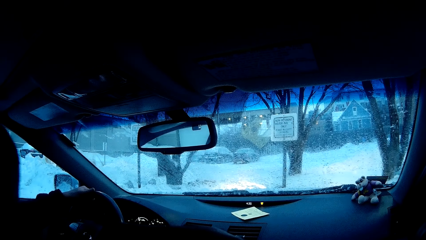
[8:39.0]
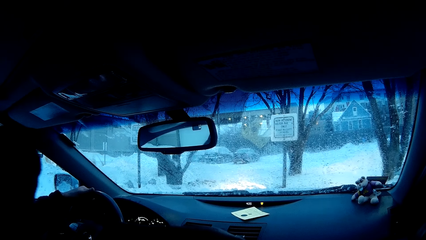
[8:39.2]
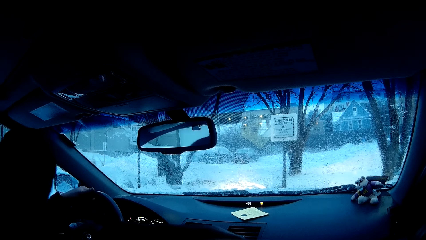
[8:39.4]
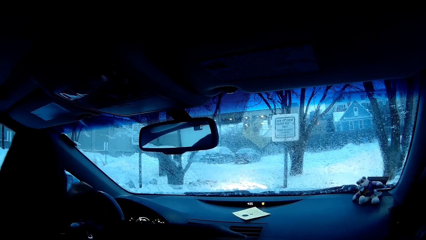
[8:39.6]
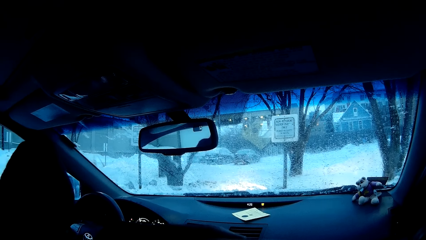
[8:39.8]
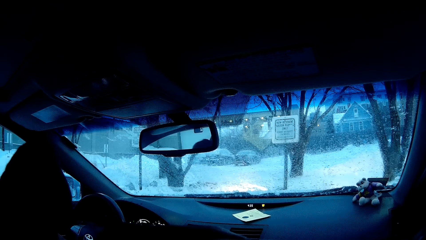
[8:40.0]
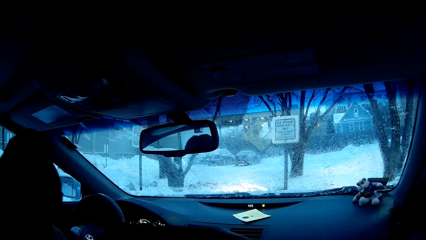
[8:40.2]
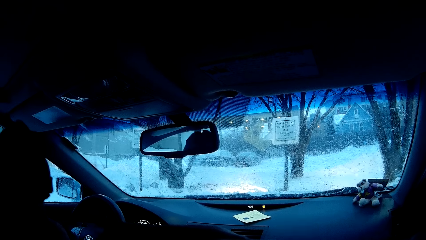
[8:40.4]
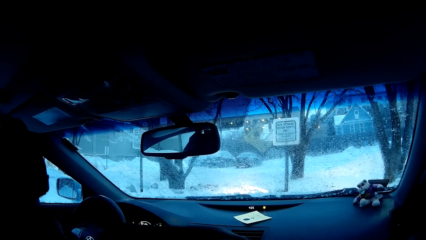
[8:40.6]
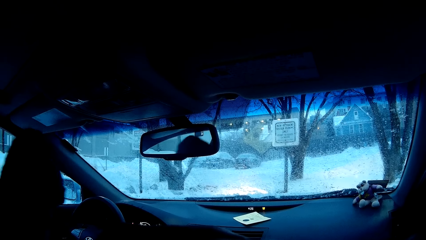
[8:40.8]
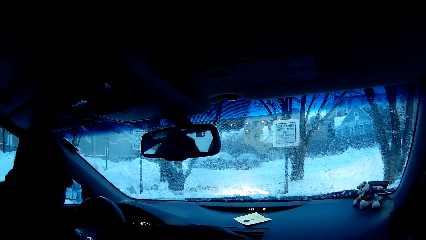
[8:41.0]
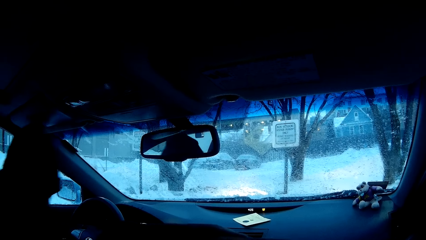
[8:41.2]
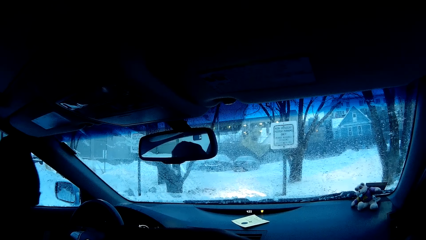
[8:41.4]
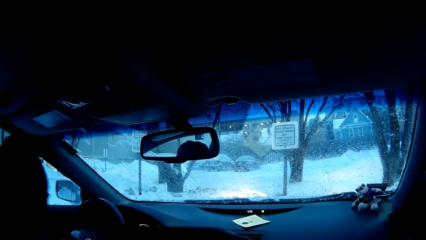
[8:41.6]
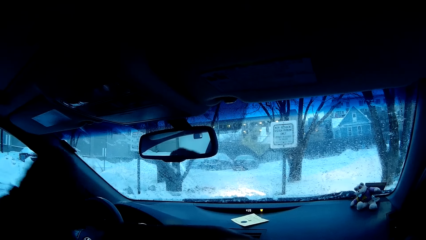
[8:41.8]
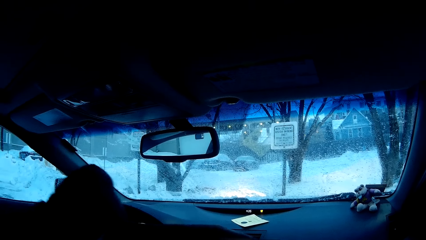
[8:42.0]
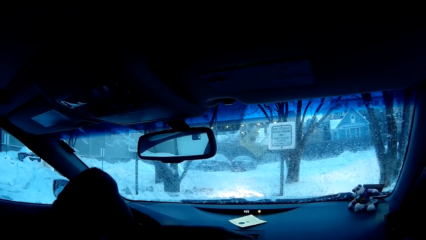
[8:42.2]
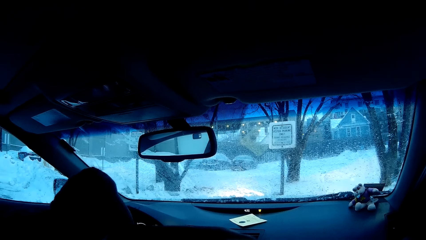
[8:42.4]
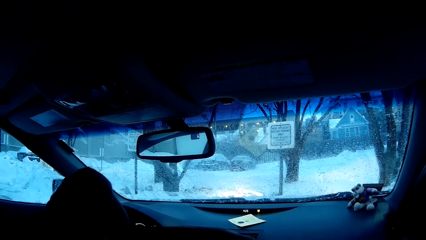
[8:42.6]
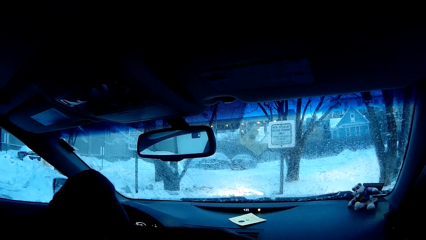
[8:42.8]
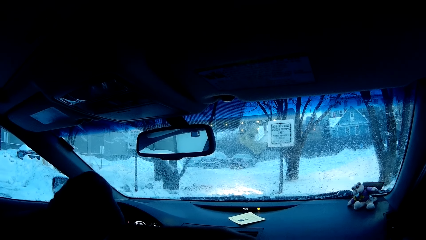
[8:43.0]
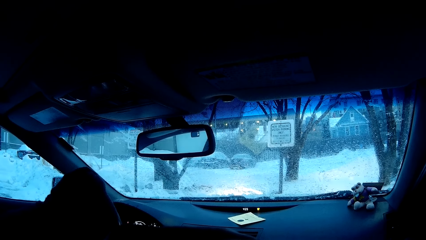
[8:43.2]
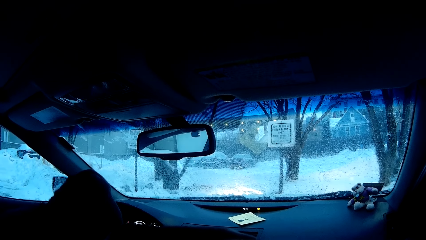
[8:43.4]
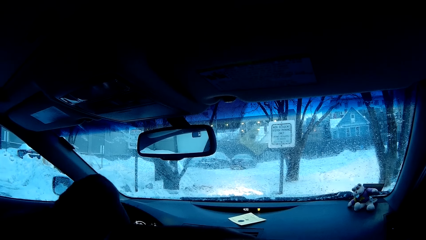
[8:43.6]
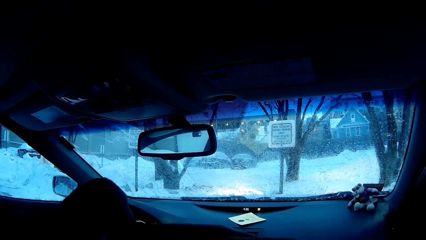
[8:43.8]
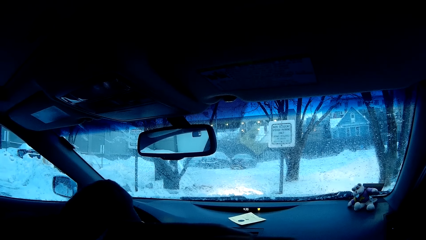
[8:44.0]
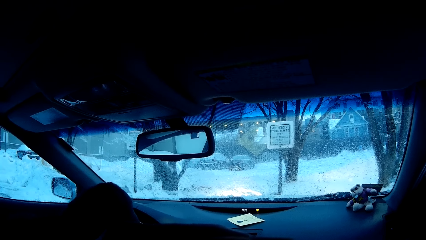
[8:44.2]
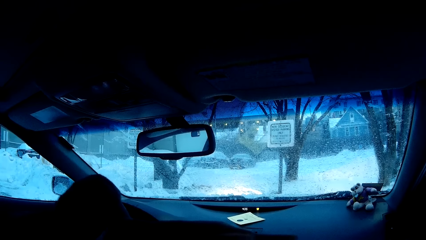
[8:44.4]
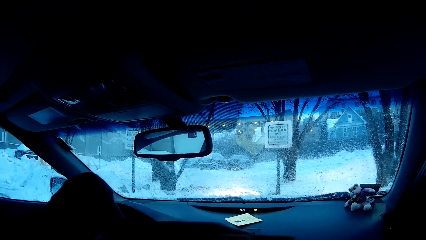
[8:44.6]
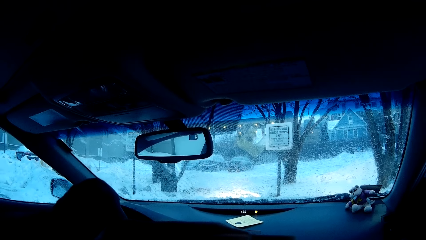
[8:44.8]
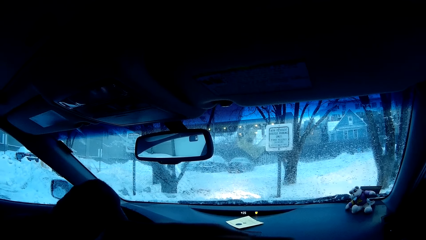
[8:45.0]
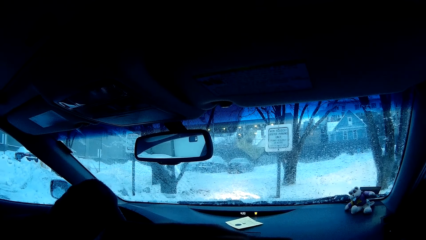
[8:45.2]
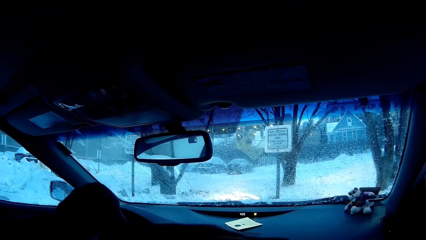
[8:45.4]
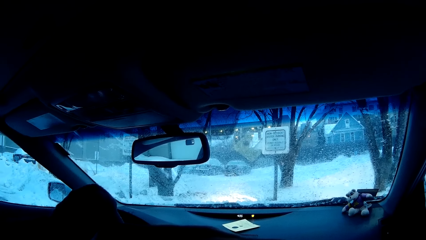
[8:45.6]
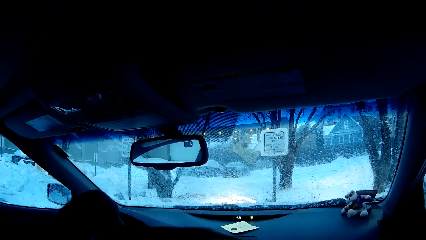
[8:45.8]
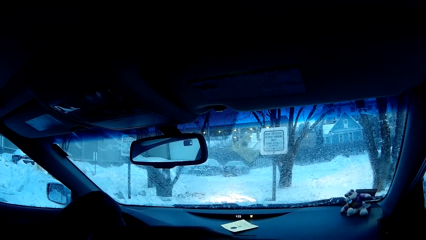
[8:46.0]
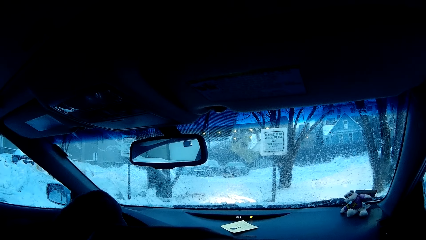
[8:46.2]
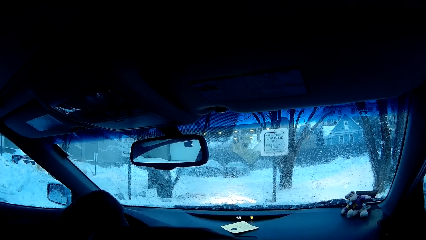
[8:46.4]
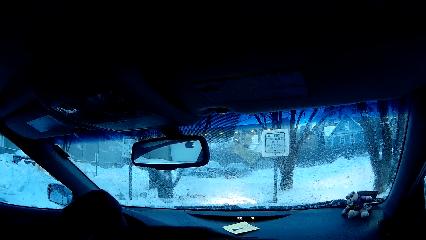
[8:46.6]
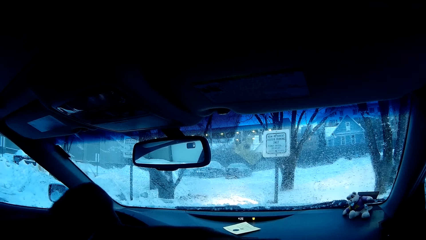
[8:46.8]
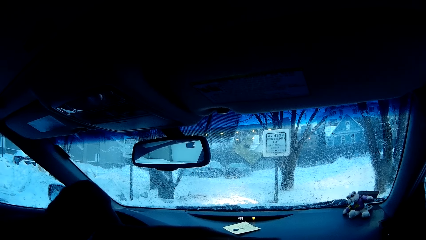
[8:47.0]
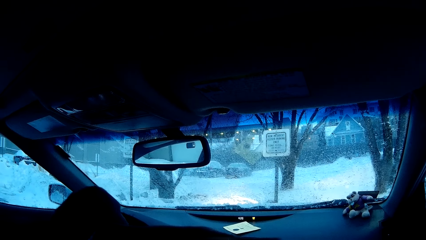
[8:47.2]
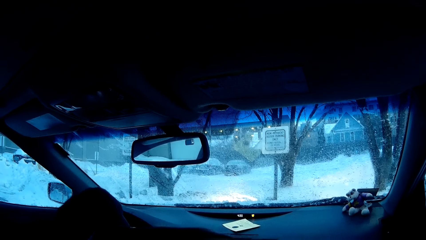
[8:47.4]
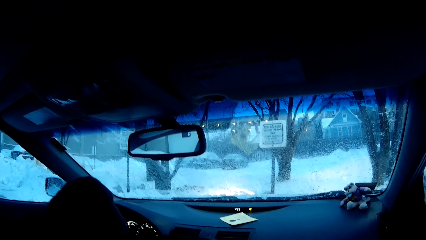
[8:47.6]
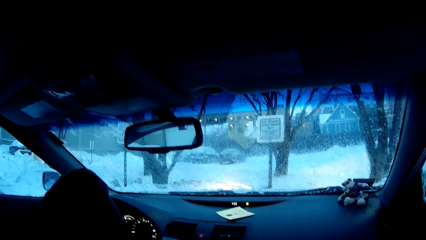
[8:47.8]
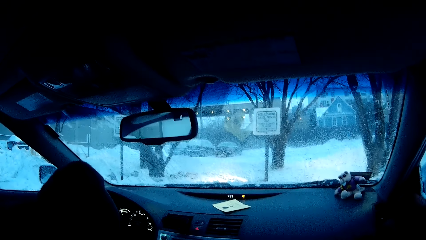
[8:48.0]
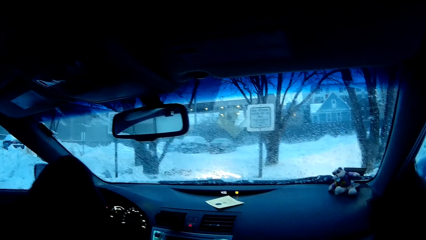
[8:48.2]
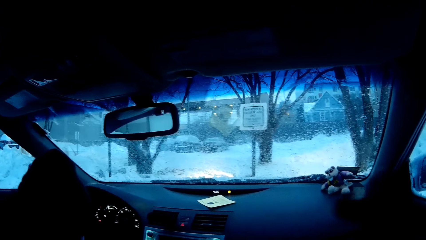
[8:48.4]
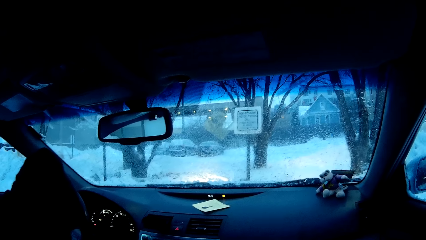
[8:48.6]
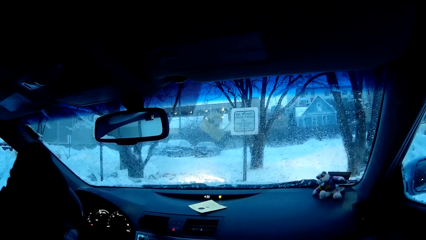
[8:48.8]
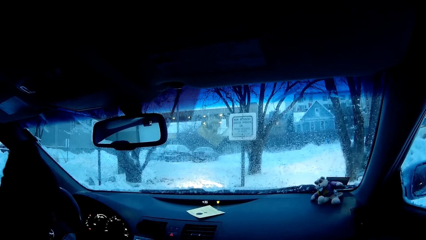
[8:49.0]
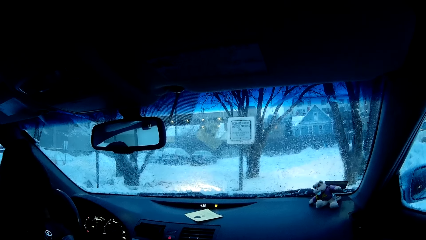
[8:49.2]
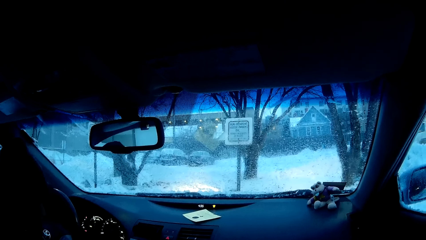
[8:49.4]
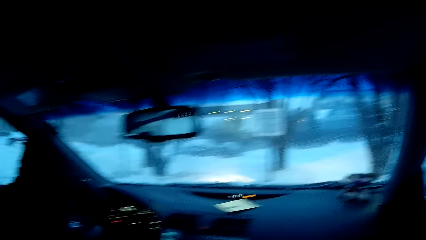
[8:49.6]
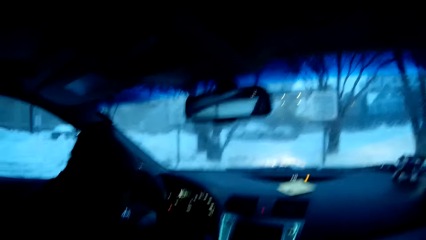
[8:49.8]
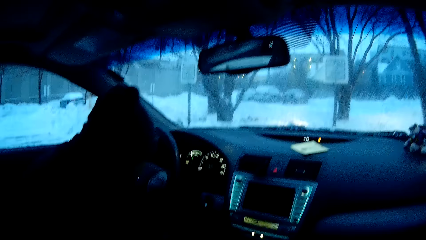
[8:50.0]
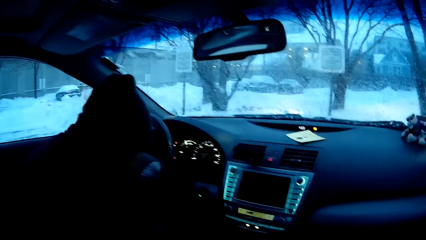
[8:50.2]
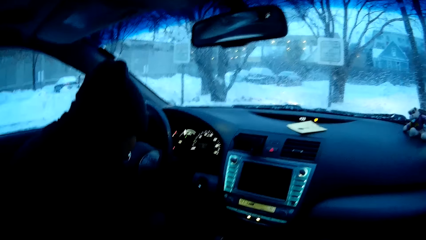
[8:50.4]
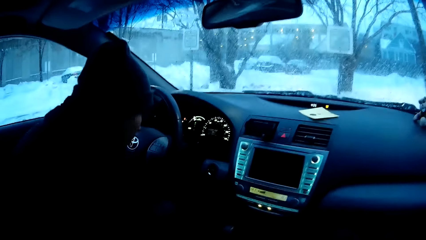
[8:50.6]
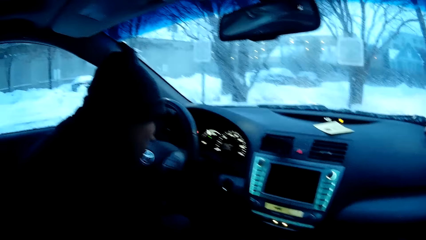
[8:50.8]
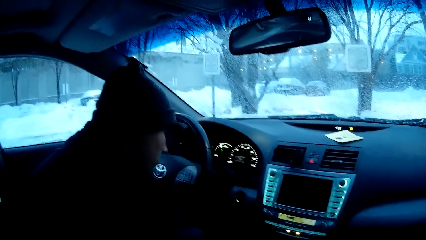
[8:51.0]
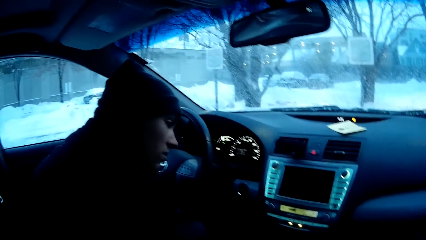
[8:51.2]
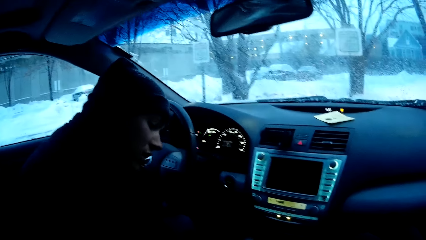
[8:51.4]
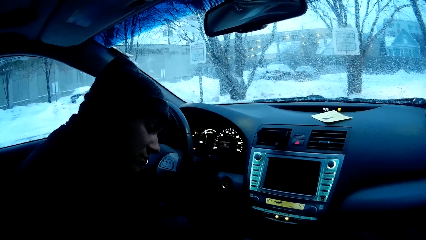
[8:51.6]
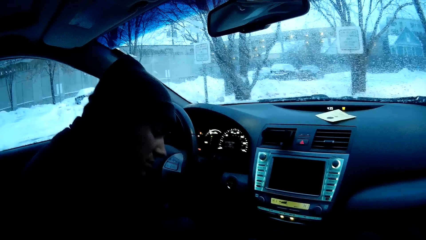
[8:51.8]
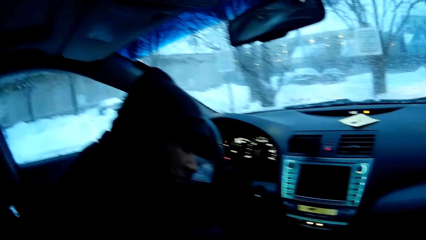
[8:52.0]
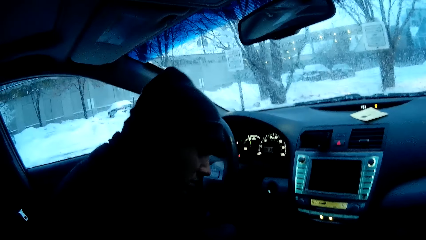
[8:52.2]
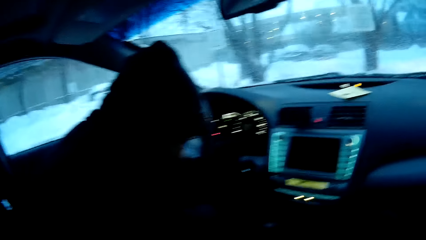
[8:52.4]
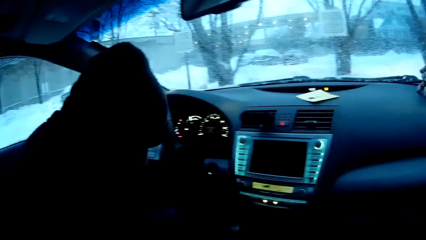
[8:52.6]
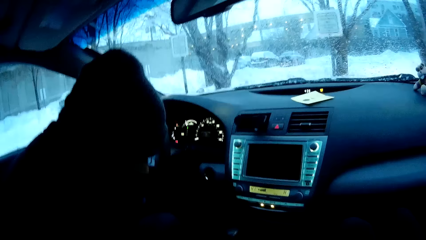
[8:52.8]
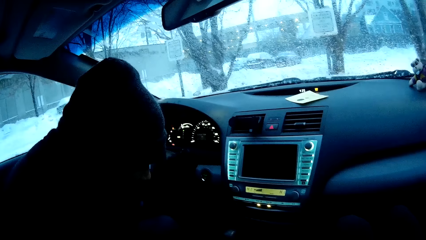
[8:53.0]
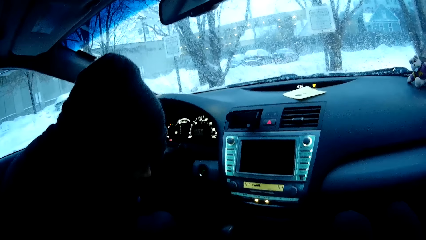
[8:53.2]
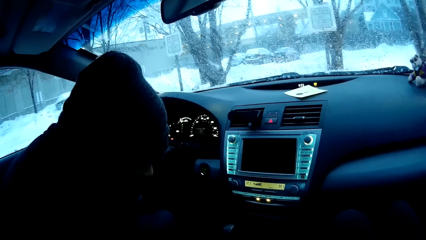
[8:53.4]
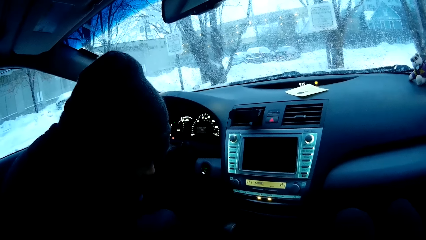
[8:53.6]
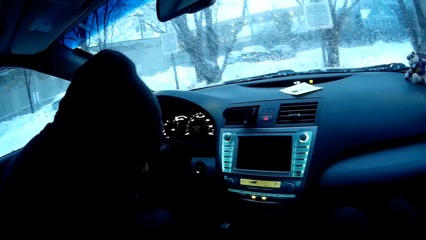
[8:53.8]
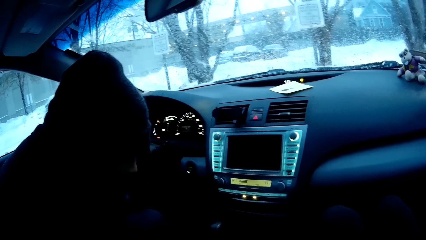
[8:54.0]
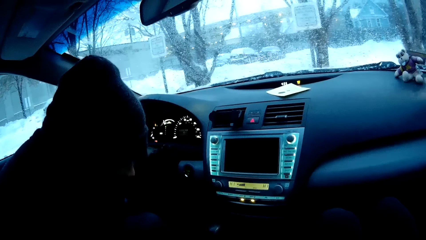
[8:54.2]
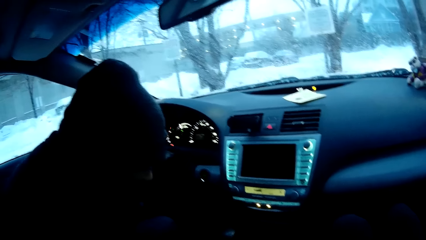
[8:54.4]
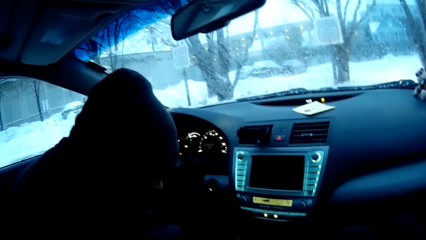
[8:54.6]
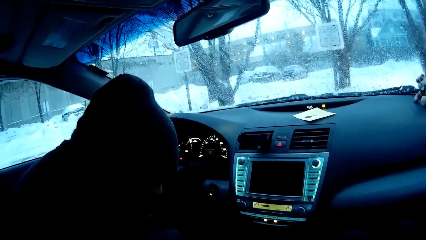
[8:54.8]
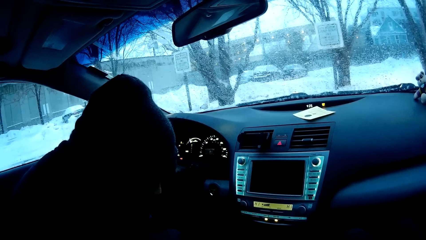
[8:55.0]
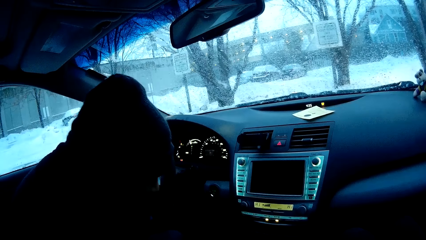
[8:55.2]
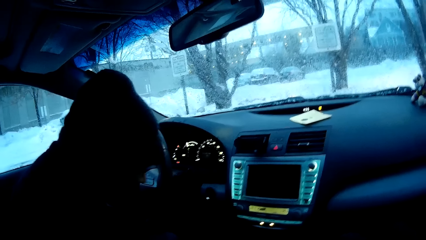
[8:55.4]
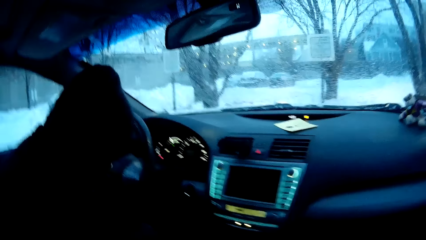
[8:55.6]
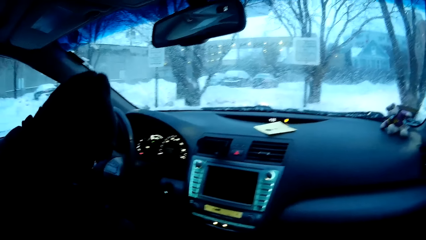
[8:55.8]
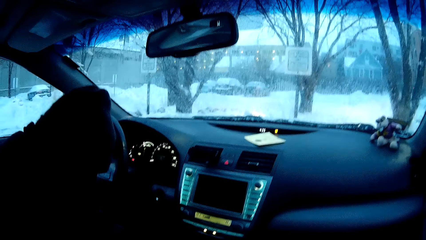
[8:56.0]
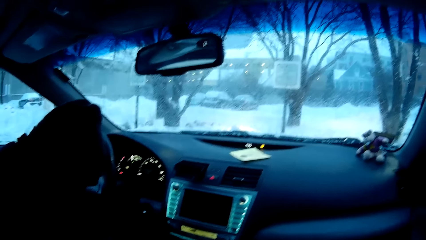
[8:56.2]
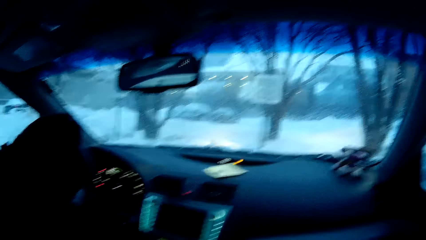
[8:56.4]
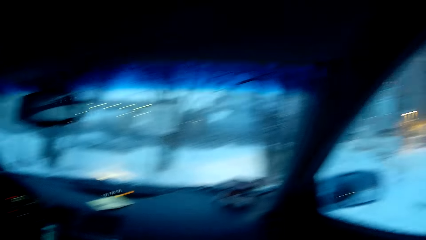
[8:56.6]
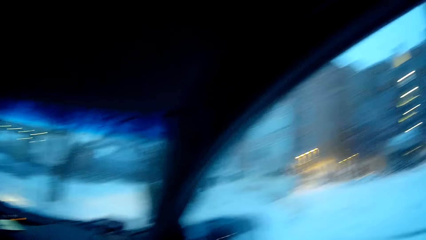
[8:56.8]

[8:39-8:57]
The man wears shoes. The man moves his body. The man dialogues with the camera wearer. The man wears shoes.
